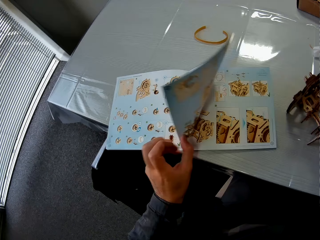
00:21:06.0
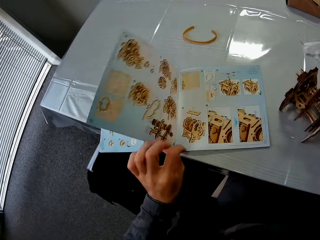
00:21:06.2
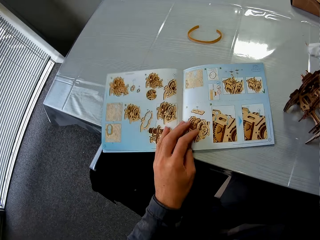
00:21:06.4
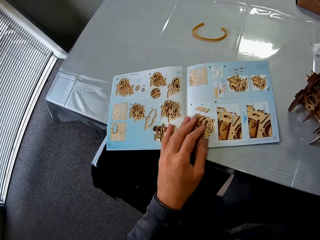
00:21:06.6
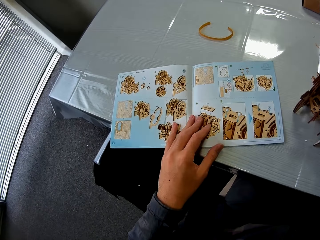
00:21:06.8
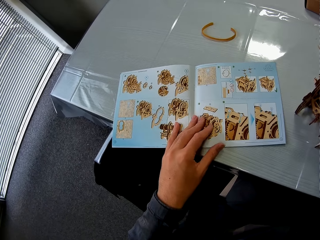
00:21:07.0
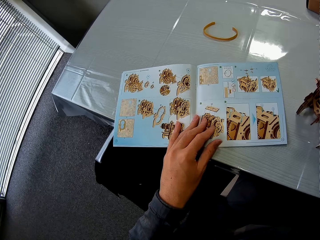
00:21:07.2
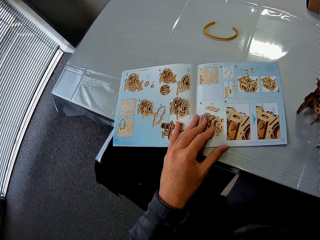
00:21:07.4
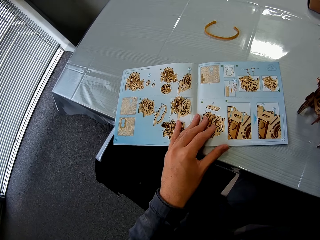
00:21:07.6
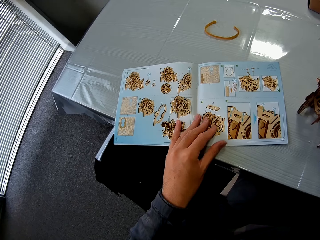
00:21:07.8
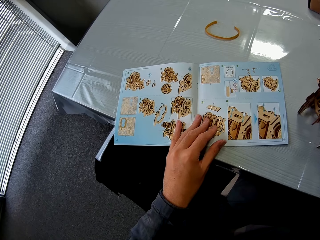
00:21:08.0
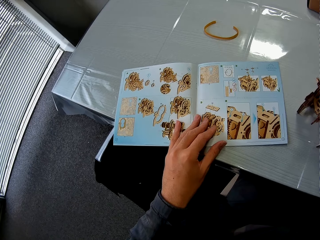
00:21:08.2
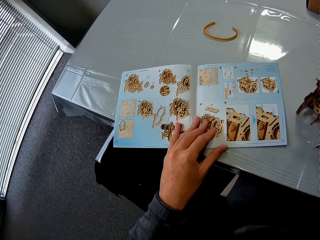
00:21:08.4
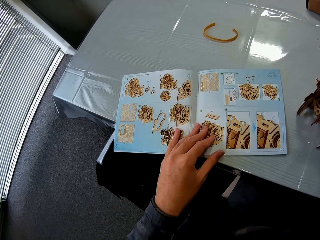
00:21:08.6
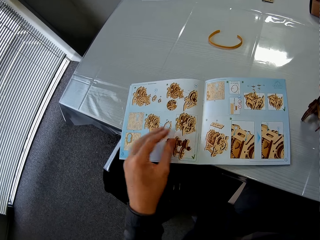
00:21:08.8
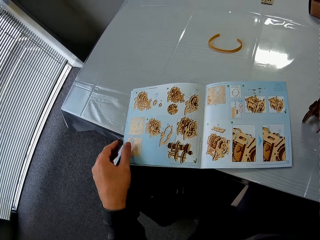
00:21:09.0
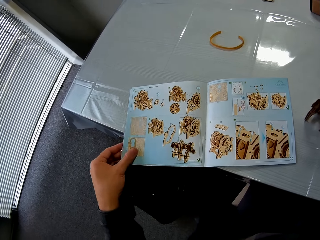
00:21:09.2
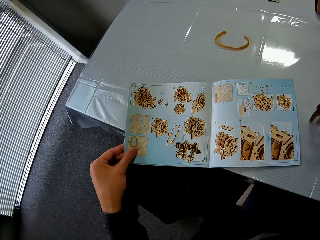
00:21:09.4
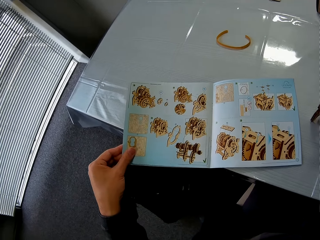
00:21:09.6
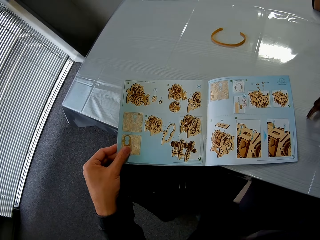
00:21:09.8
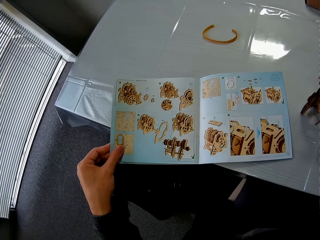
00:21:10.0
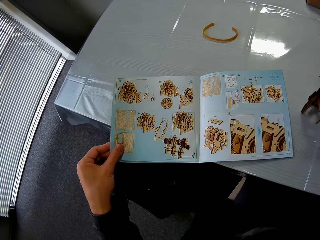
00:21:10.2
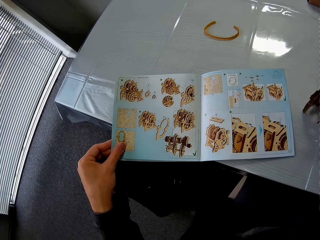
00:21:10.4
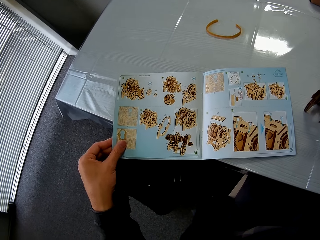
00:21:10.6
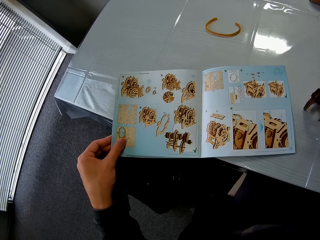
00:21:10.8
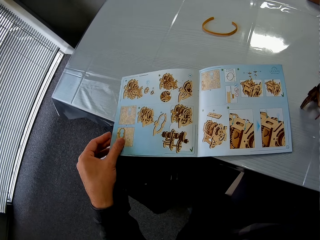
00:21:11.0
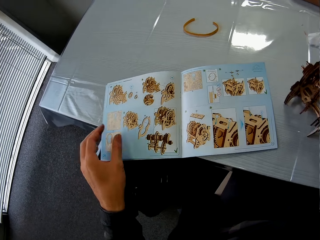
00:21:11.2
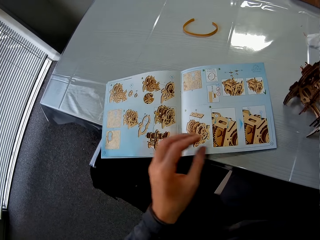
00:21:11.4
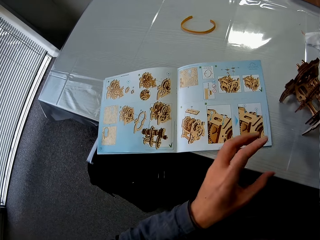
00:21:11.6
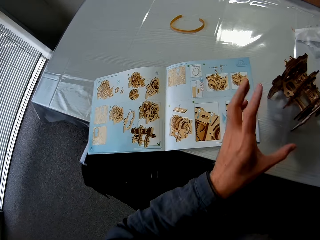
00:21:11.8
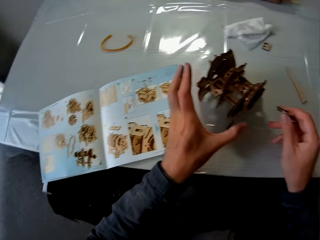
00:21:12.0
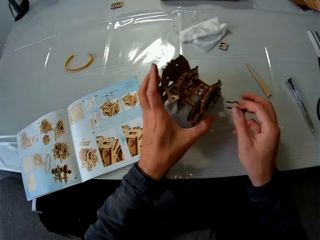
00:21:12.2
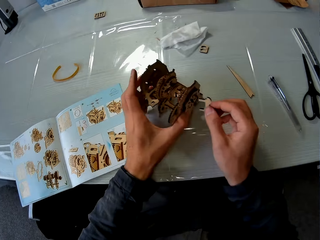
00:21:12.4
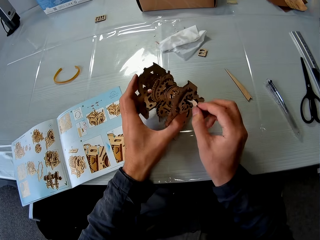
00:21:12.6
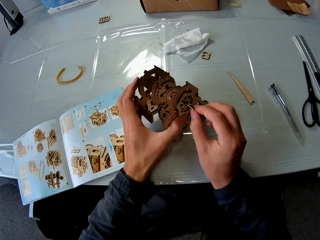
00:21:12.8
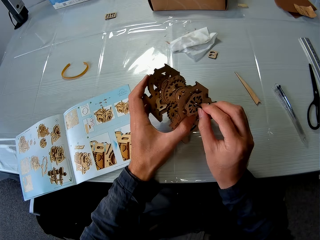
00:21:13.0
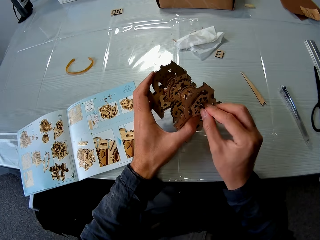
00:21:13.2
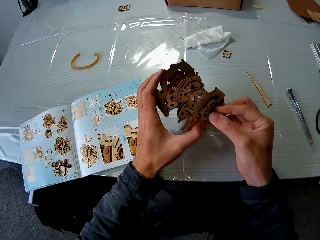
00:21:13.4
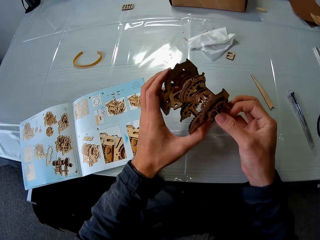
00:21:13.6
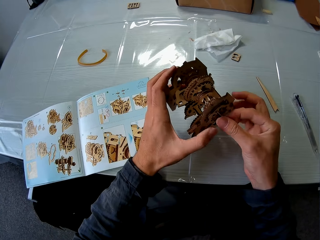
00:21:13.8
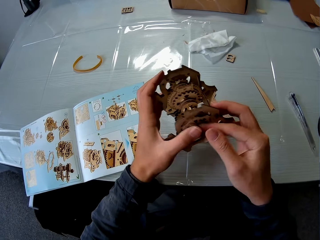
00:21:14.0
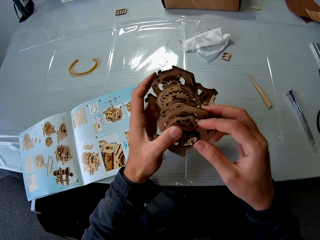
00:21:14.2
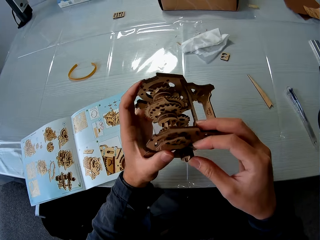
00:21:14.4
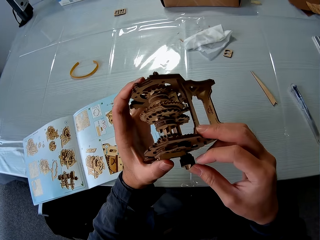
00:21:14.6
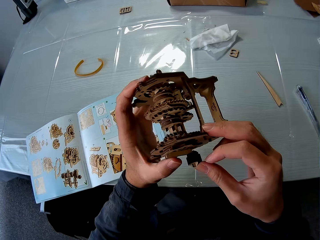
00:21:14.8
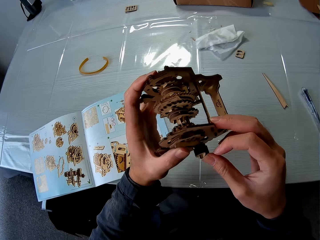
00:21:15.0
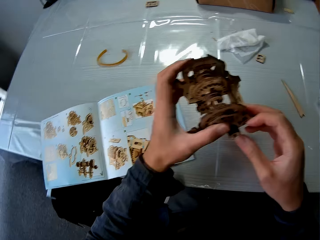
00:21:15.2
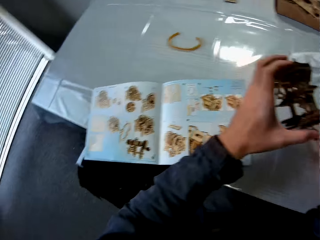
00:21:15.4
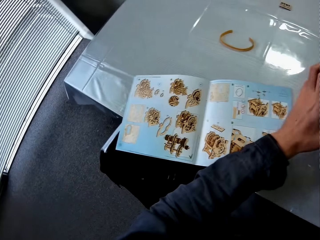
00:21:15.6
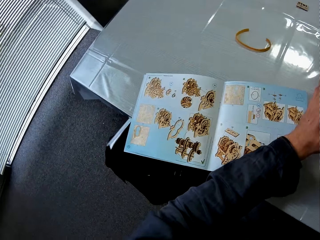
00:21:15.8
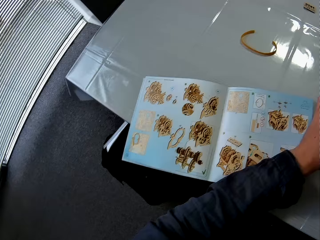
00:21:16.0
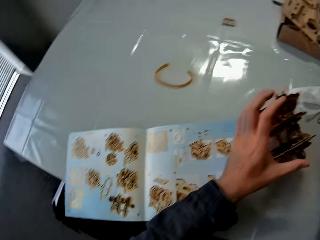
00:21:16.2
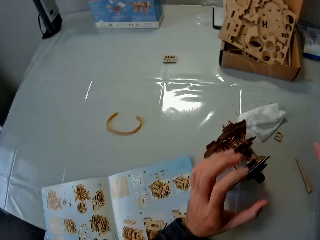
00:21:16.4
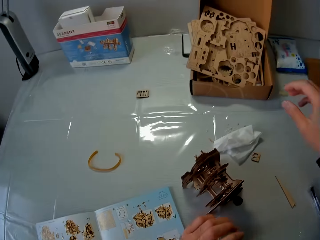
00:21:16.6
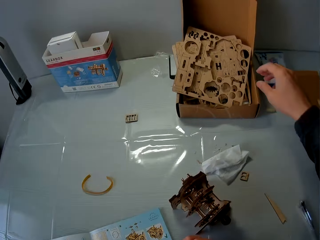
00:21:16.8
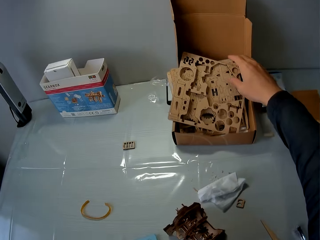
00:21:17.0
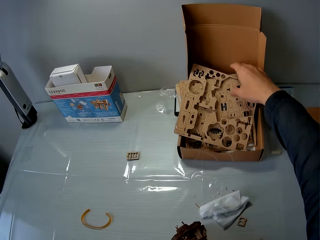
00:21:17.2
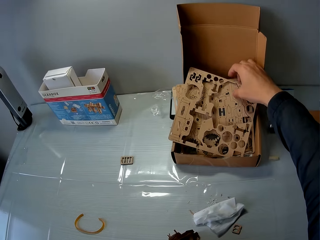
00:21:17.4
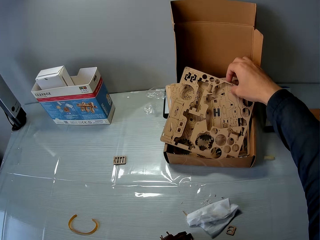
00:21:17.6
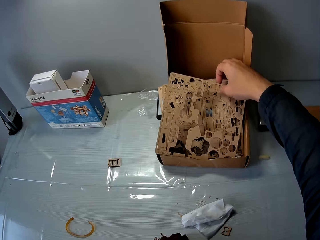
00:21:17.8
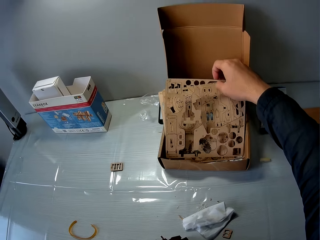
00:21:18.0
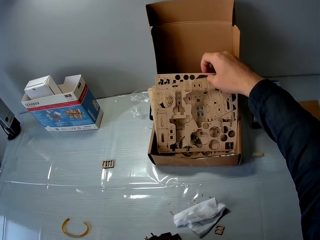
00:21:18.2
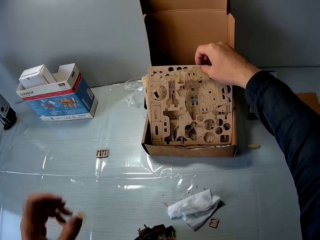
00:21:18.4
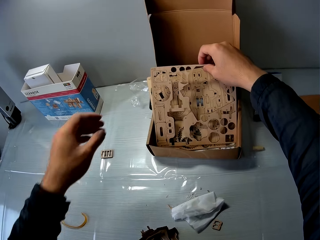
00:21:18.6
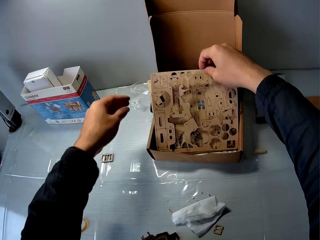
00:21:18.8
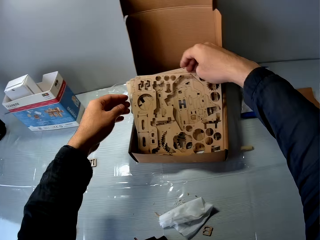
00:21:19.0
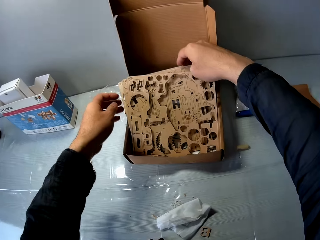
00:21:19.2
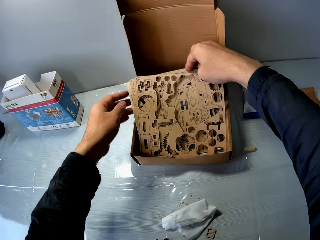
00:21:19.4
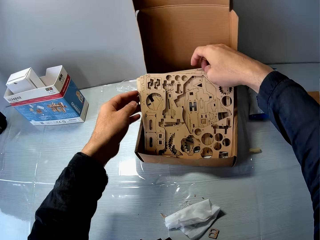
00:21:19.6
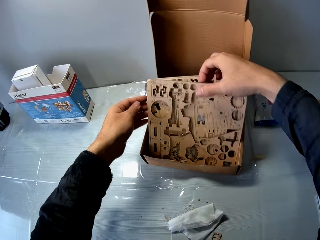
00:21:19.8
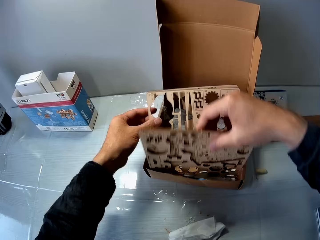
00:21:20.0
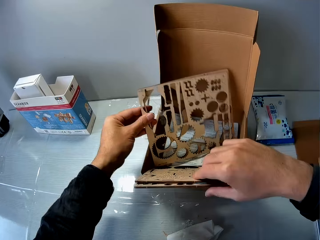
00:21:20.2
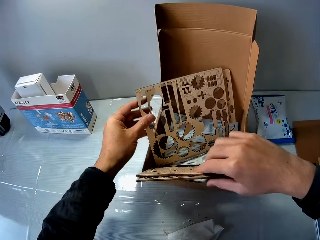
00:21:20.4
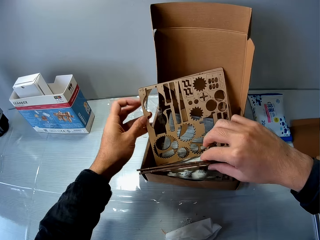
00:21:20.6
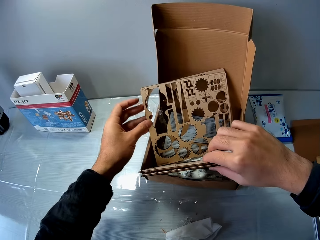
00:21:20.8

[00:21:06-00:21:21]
The camera wearer turns the book page. They read the book. They pick up the gear or laser cut wood craft puzzle and attach its wooden piece. They put the laser cut wood craft puzzle. They search for a gear structure in a box. They turn the wooden craft puzzle pieces.

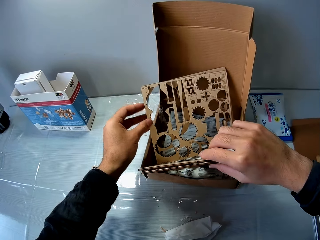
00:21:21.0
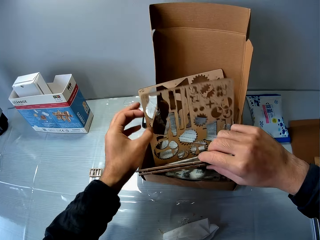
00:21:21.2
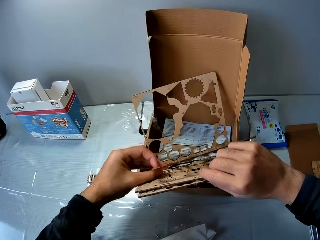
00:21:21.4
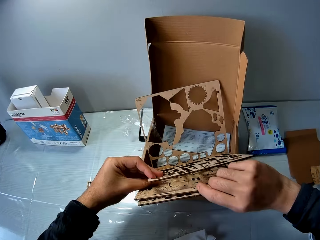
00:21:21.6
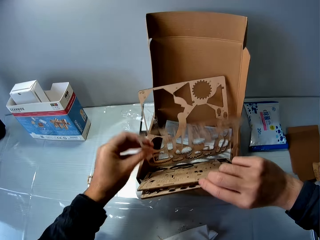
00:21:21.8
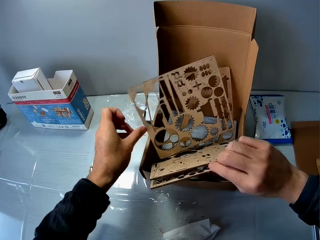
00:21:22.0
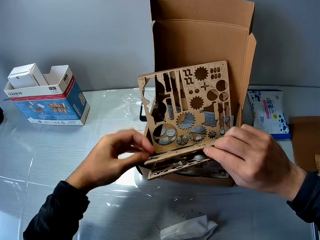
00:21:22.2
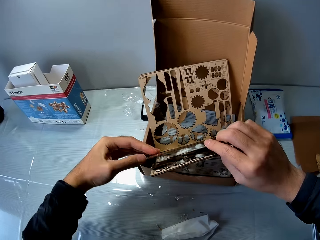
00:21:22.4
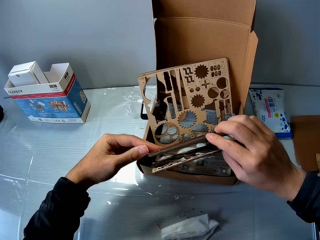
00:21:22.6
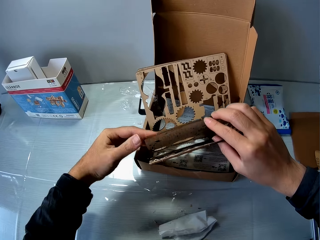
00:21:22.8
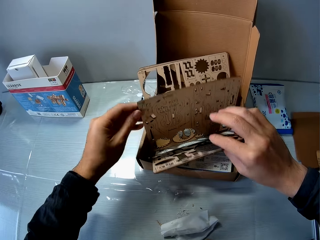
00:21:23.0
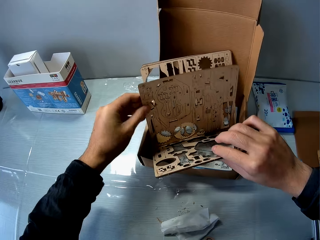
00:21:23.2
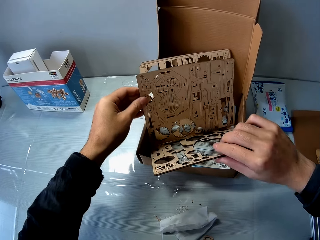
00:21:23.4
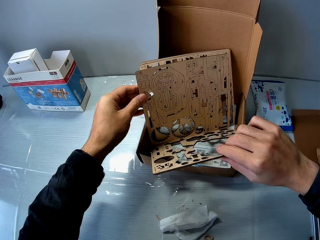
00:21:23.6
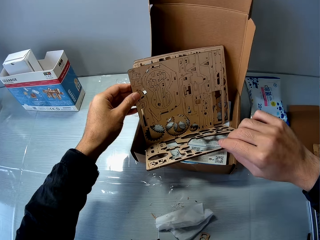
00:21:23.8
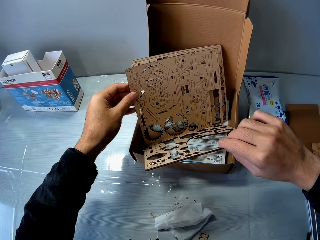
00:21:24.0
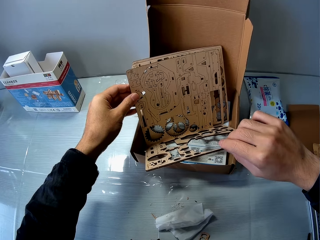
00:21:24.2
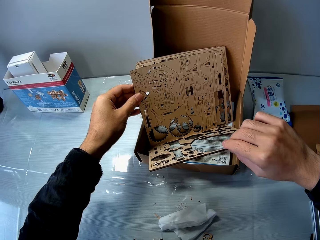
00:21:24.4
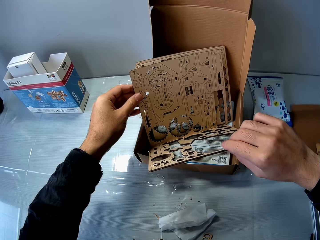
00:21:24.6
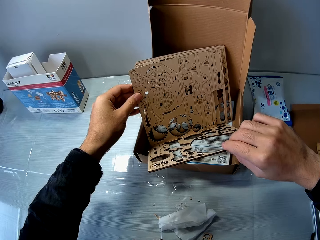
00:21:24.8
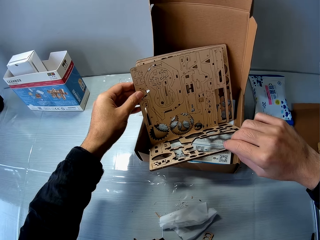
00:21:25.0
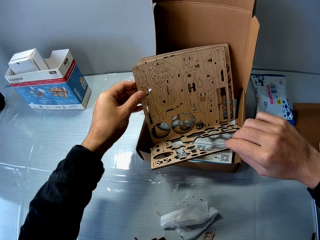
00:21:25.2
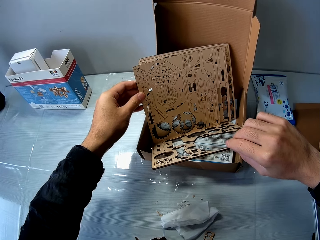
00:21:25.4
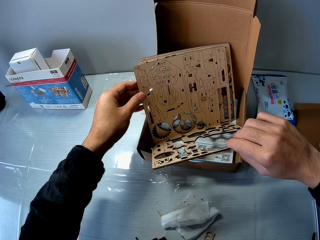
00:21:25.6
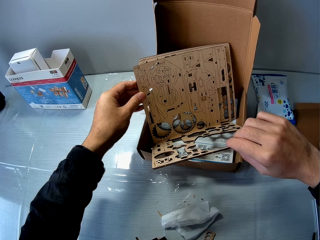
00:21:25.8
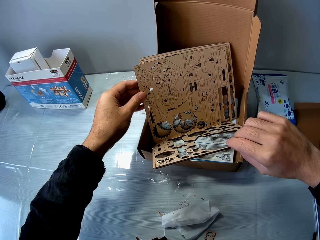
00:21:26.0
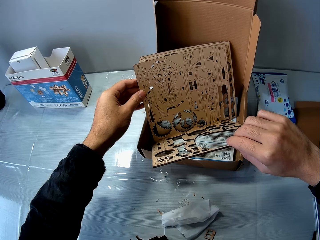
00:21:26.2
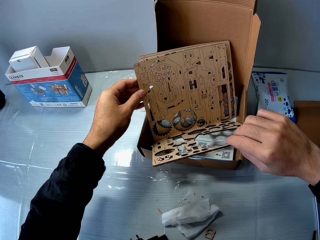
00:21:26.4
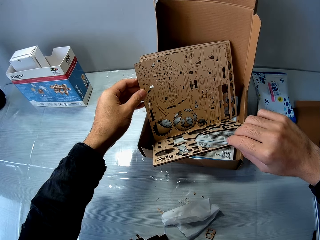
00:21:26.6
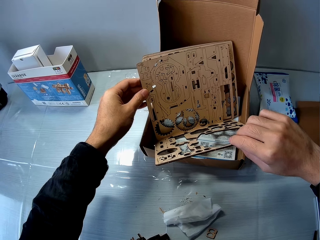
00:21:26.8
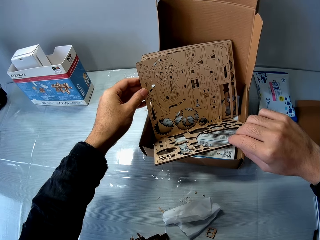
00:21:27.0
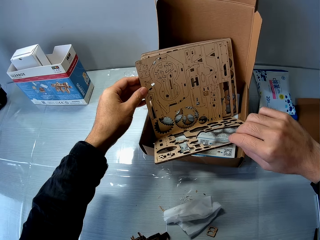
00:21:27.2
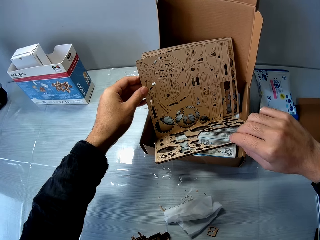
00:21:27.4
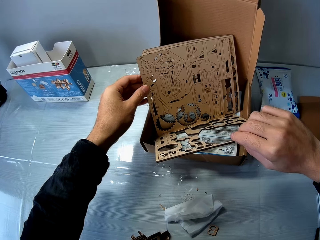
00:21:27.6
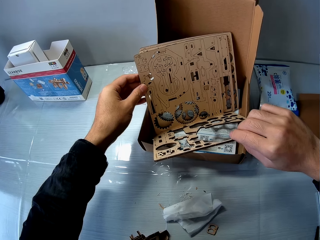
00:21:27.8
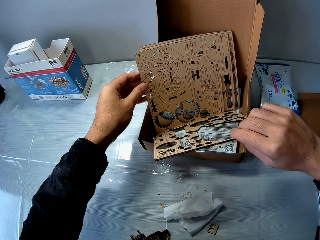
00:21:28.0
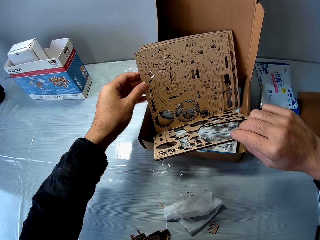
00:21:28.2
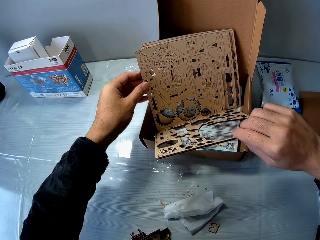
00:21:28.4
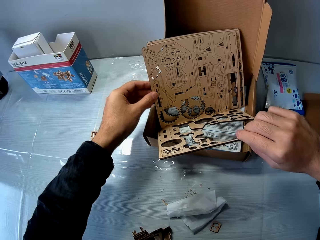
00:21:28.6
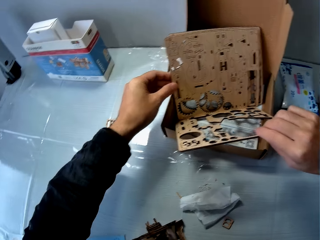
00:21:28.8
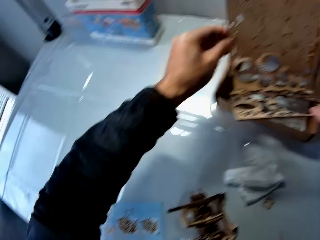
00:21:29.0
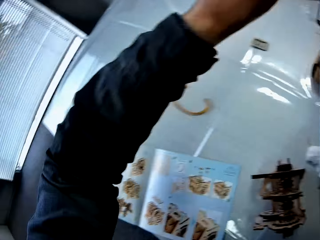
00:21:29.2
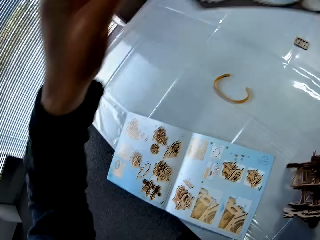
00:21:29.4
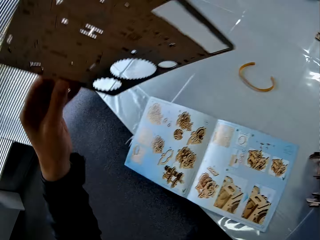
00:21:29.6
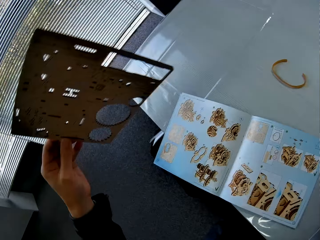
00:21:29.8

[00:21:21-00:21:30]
The camera wearer looks at the wooden craft puzzle piece.
